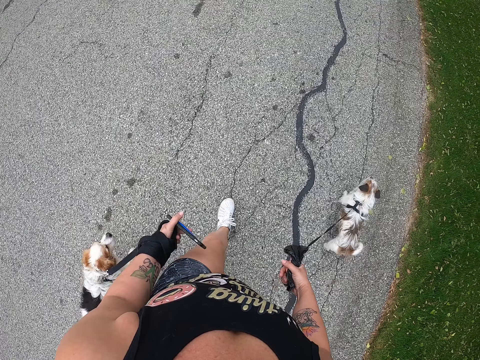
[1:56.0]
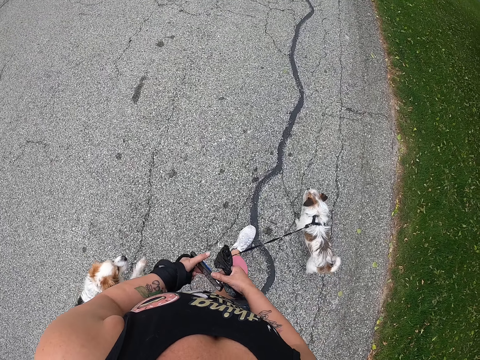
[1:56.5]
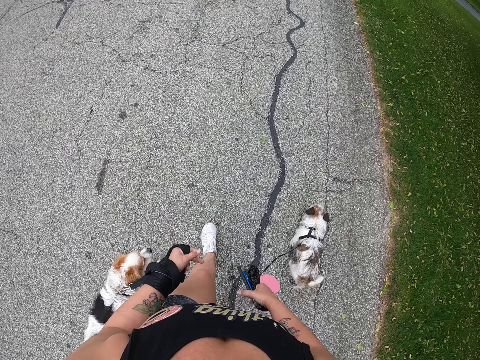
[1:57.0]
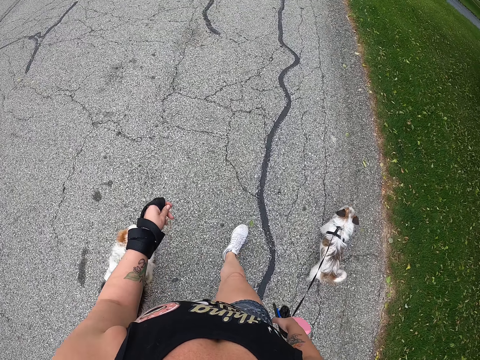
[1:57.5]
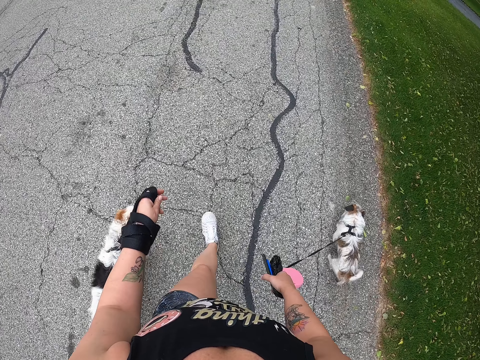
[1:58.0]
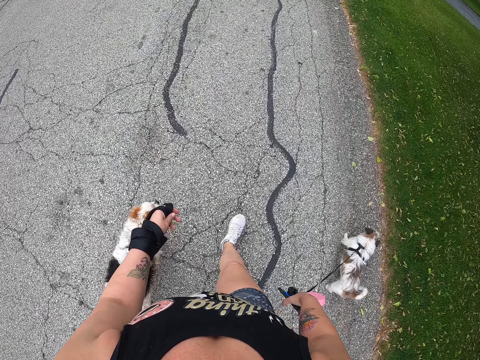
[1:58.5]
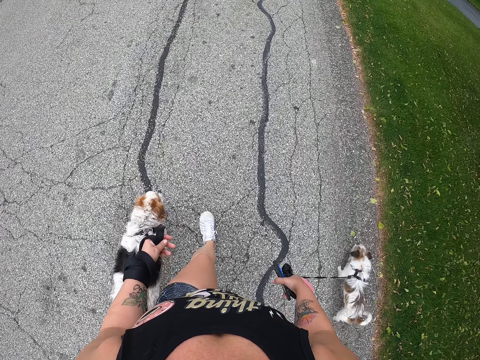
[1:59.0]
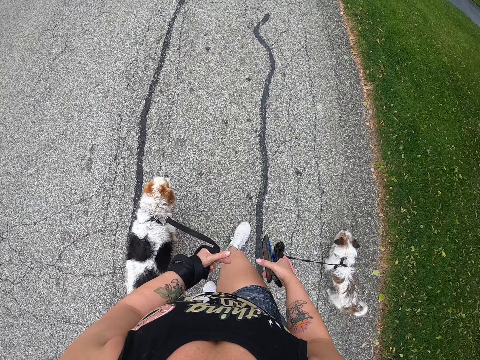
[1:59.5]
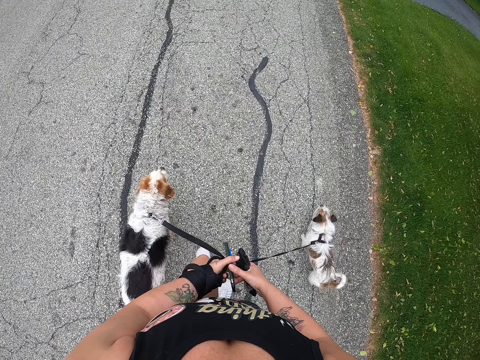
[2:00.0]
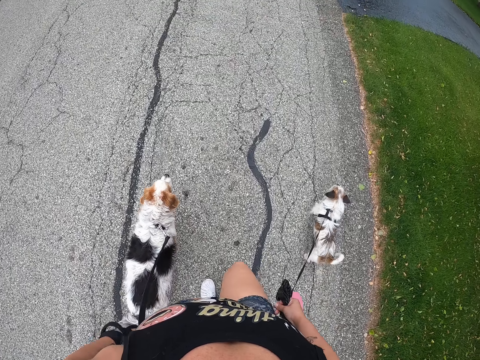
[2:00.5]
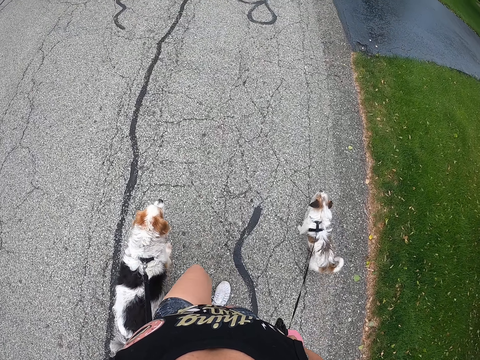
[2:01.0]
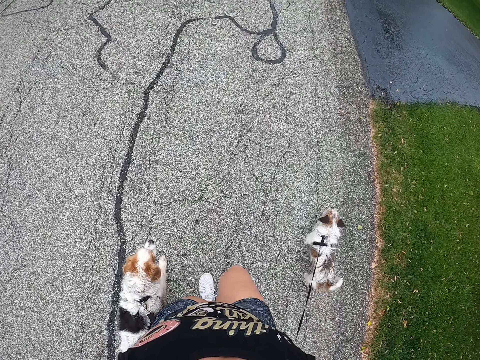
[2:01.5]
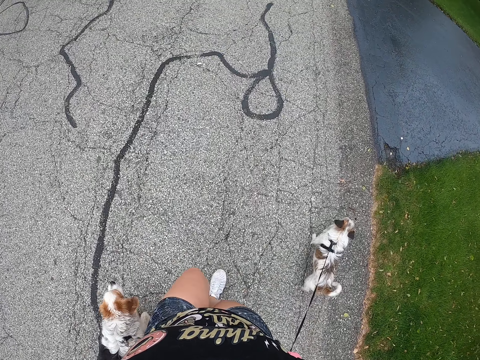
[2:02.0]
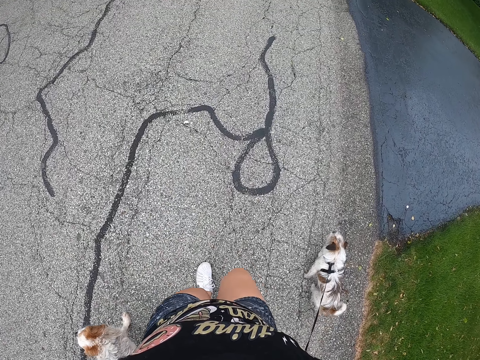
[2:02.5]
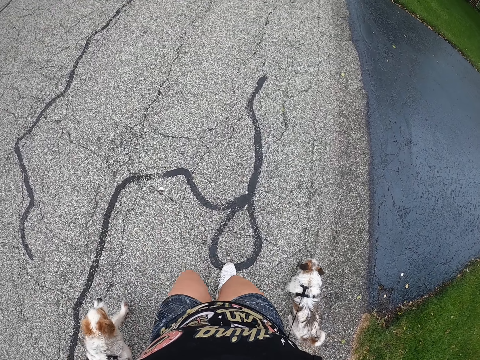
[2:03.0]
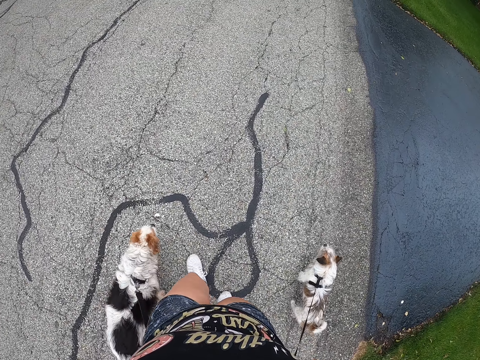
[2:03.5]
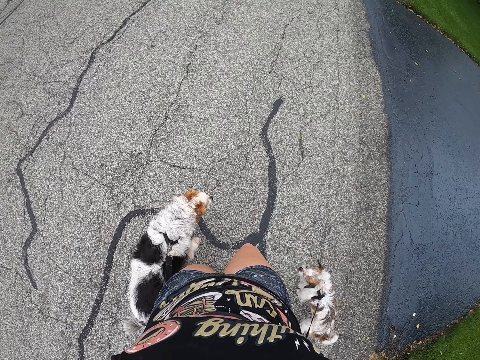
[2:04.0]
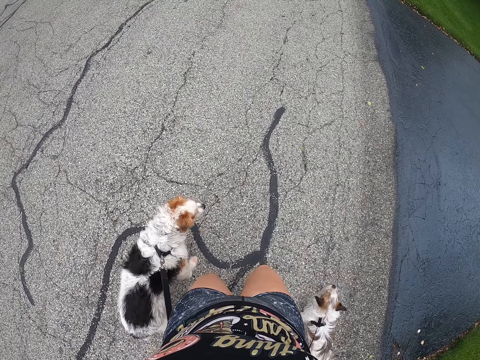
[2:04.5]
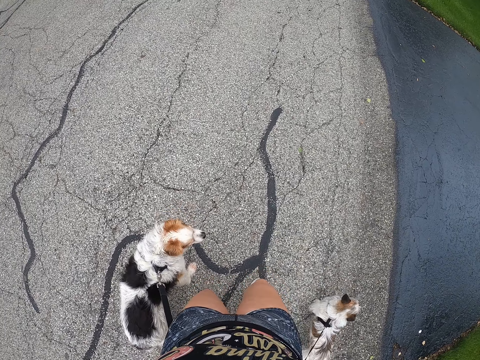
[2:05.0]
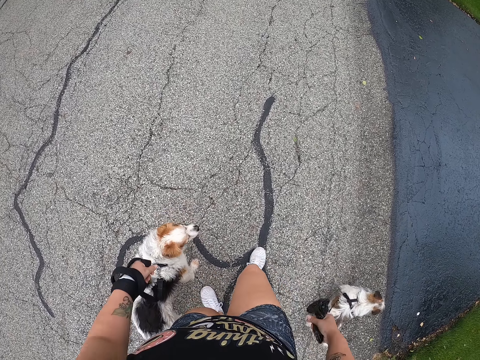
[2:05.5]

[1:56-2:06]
The camera wearer takes her phone with her right hand. She takes her phone with her left hand. She puts her phone in her back pocket.

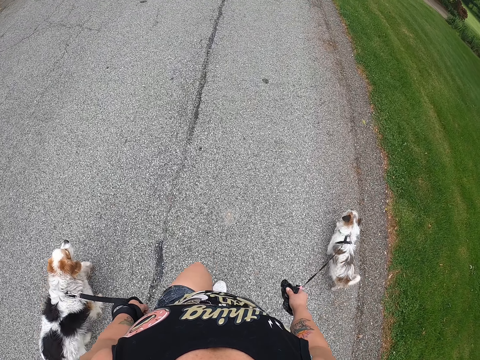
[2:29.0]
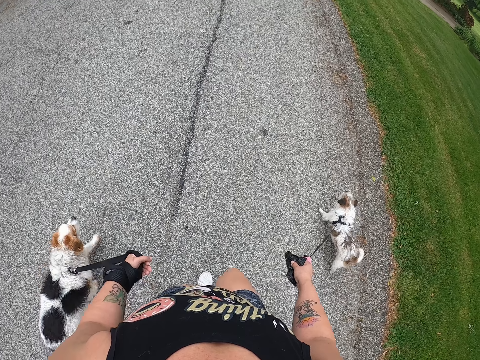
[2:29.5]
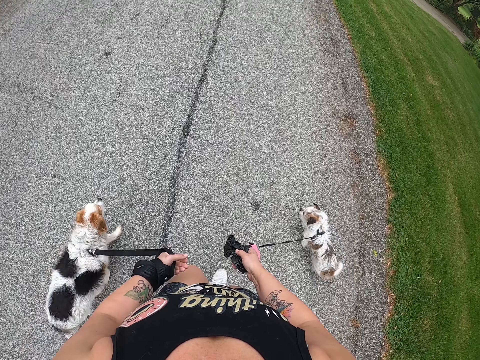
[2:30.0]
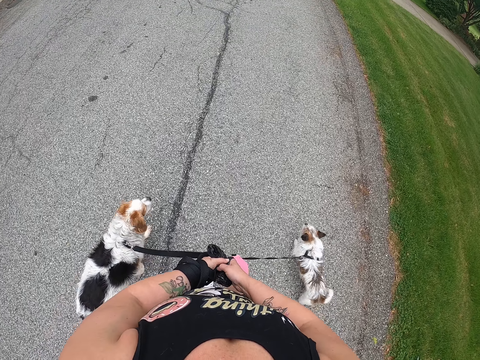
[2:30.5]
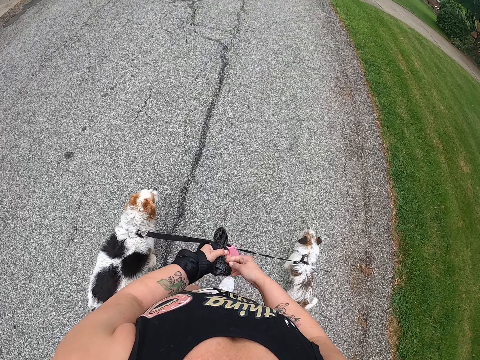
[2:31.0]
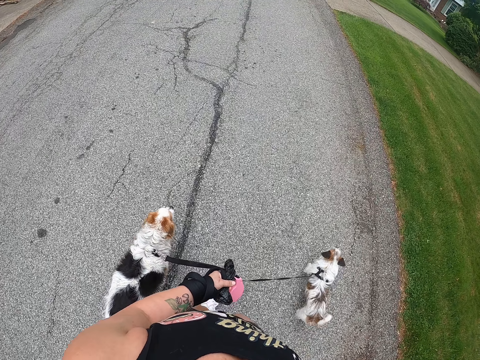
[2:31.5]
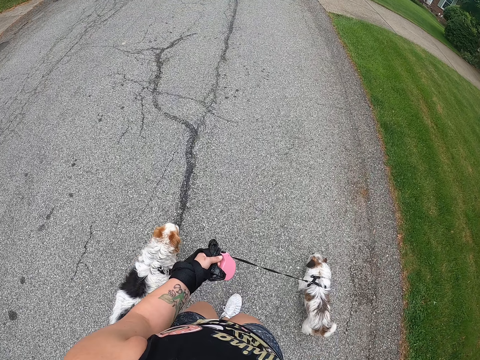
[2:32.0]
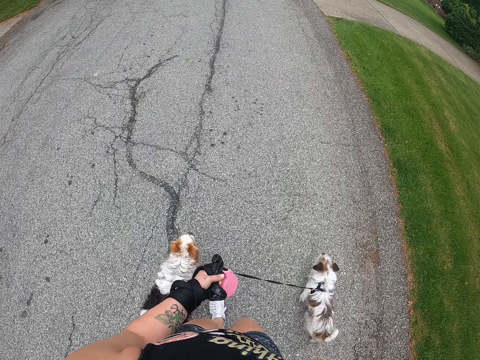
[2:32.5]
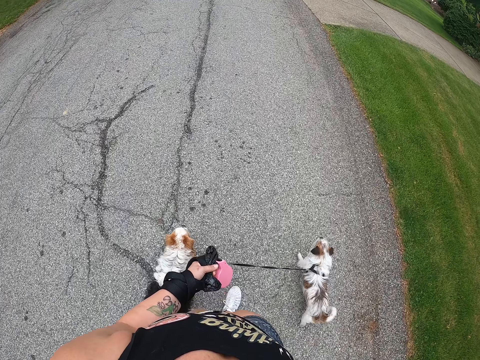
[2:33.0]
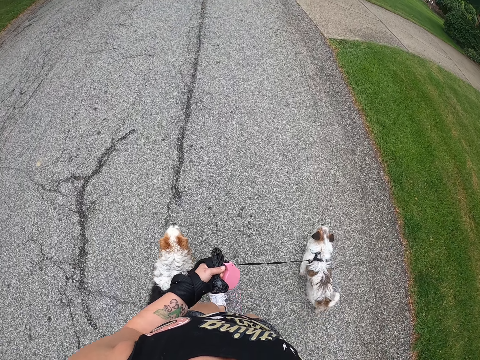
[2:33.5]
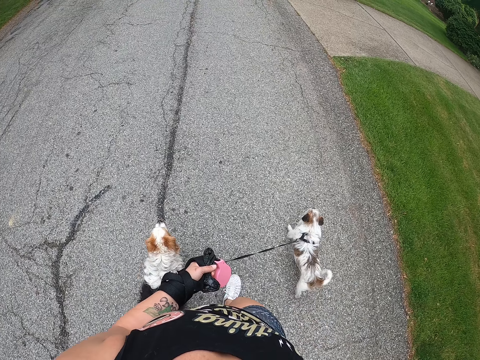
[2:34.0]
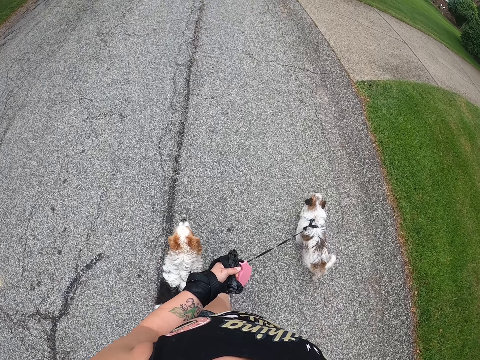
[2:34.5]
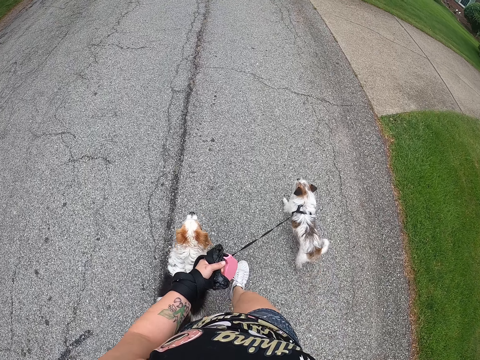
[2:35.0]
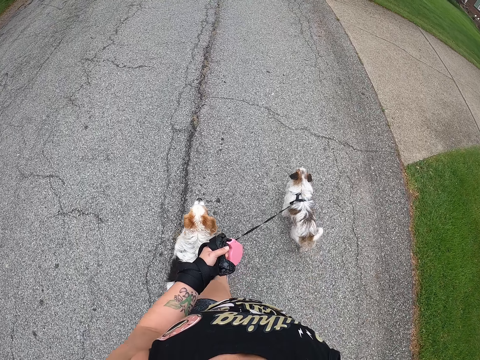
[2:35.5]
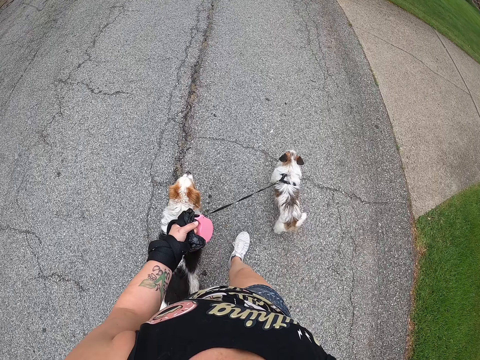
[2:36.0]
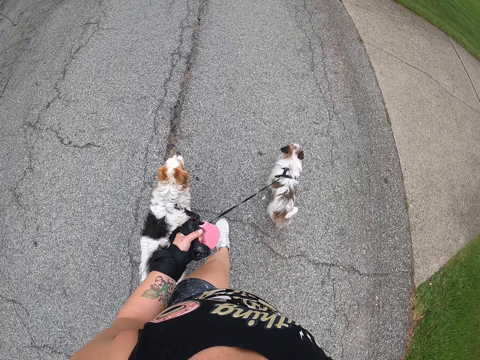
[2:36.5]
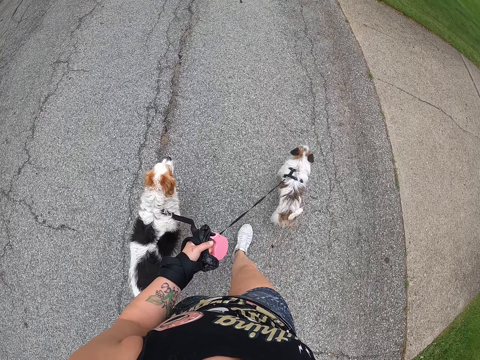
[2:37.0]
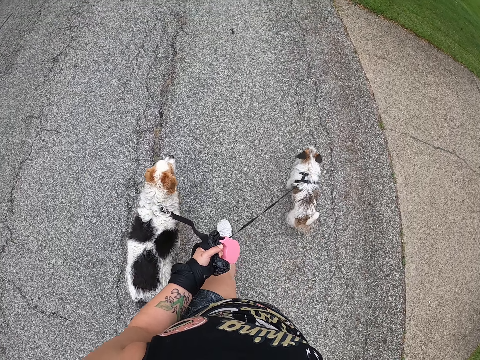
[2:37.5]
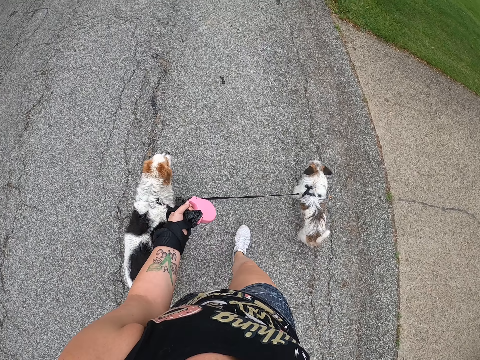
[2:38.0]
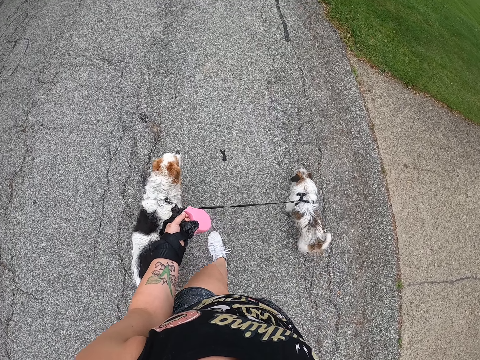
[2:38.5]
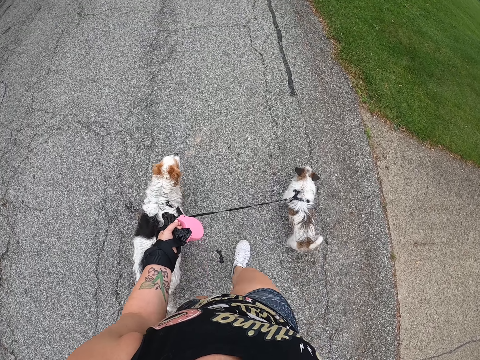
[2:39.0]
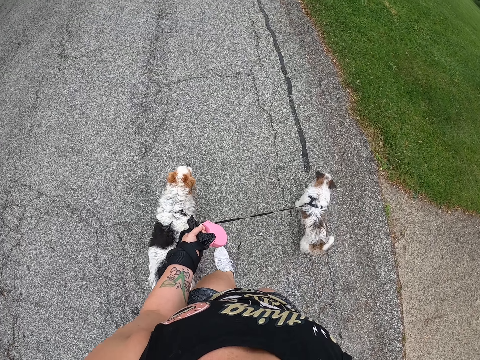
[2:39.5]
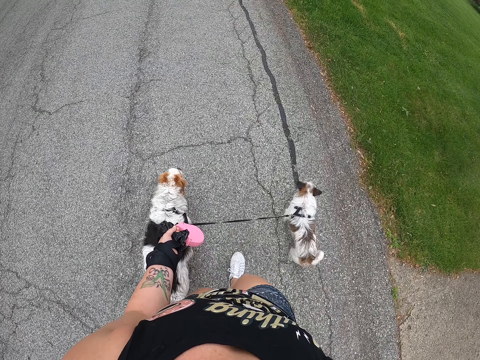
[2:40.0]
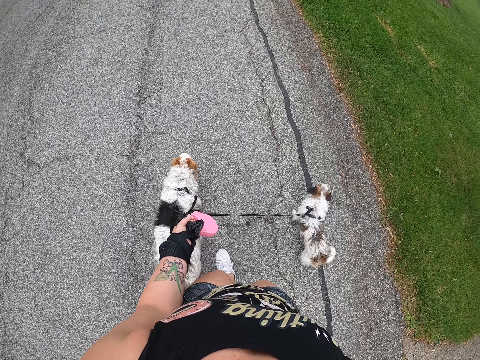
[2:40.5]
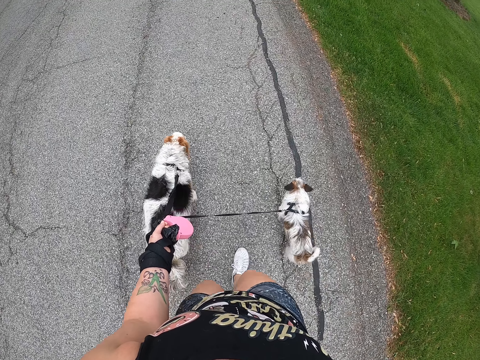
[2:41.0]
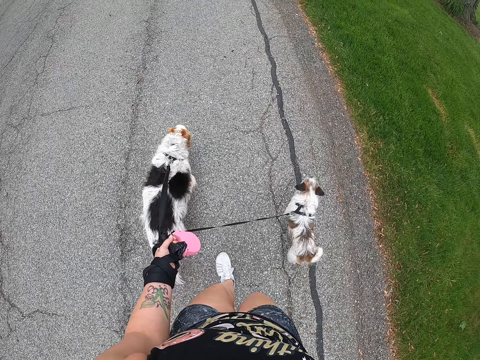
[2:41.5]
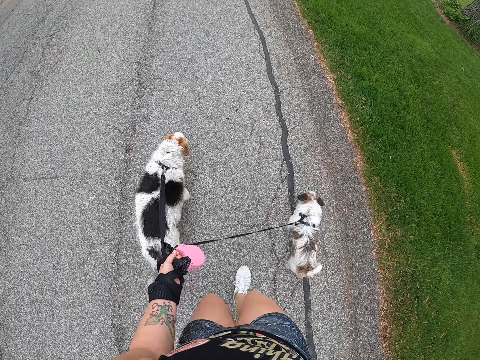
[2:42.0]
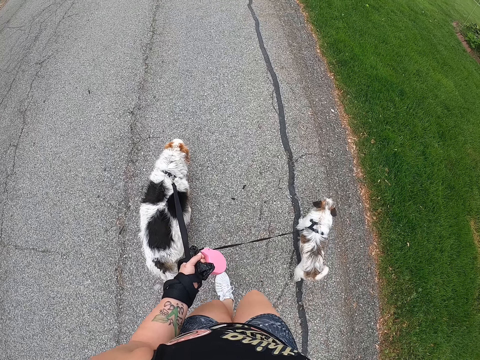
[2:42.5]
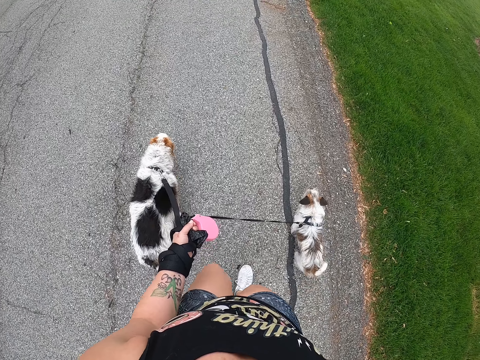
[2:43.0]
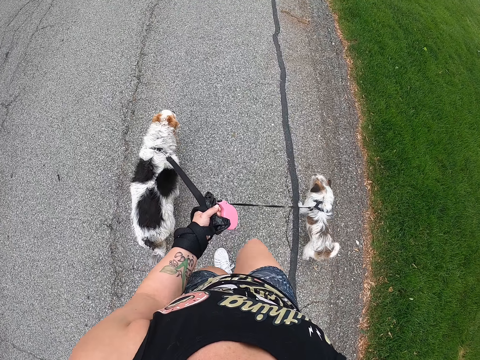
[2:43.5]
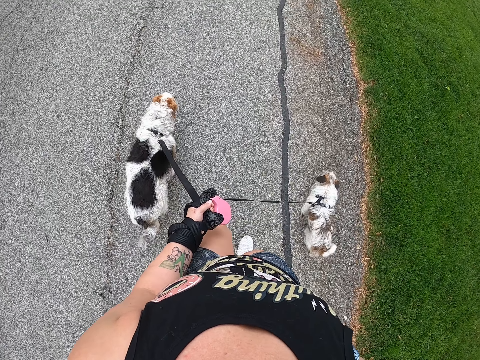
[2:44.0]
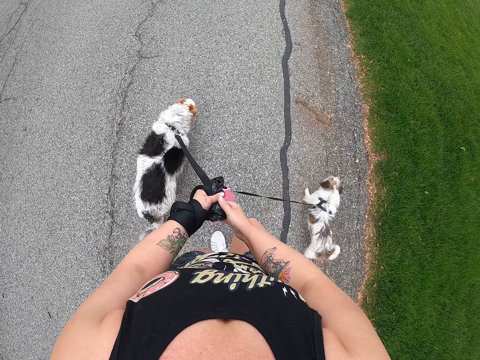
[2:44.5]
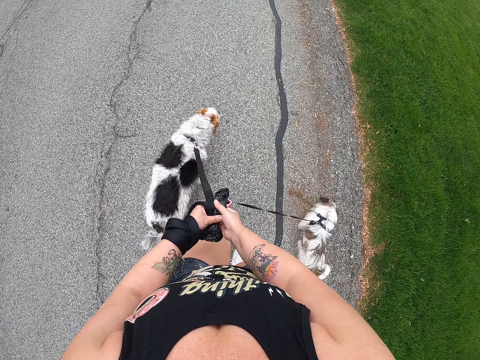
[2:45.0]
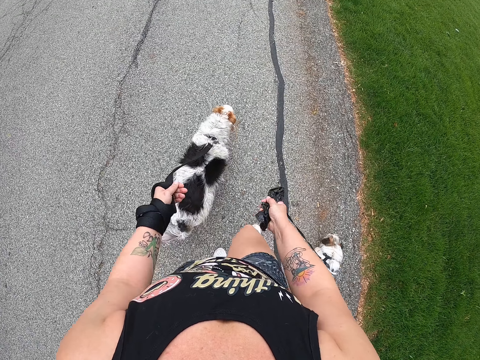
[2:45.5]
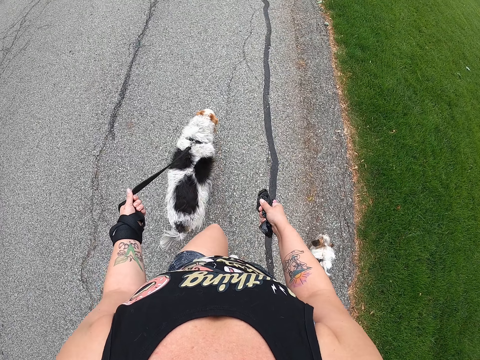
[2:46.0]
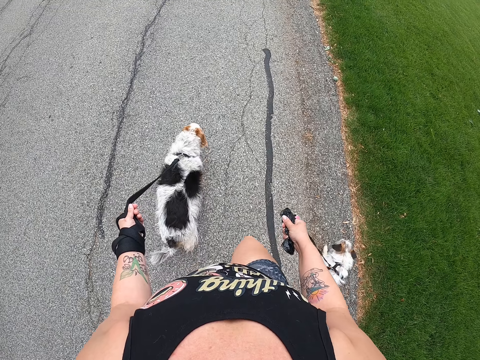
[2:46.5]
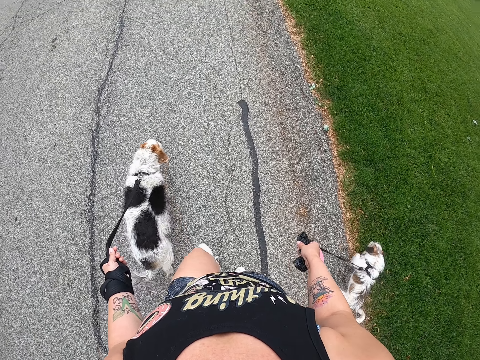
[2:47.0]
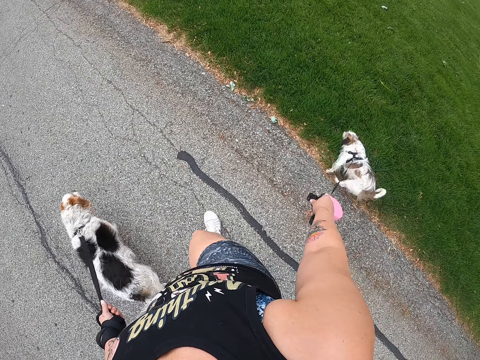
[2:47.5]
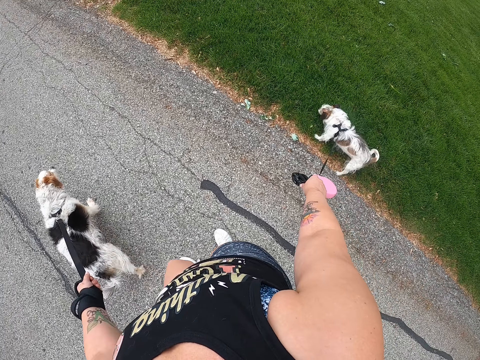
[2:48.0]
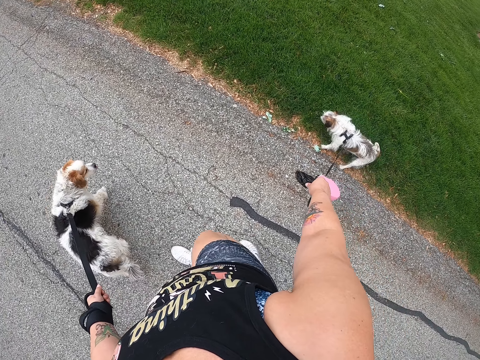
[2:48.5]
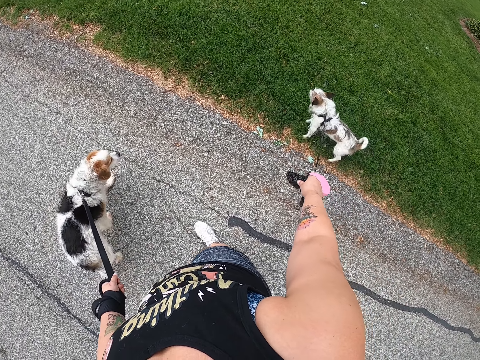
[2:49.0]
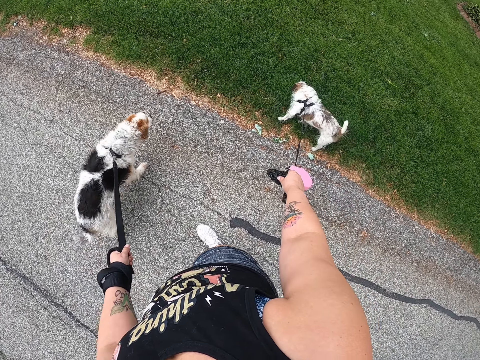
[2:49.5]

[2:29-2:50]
The camera wearer takes the dog leash with her left hand. She takes the dog leash with her right hand.
